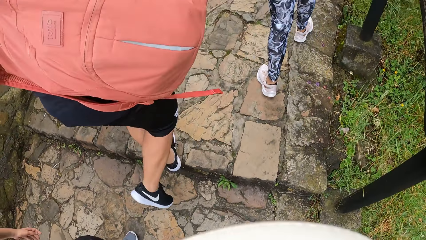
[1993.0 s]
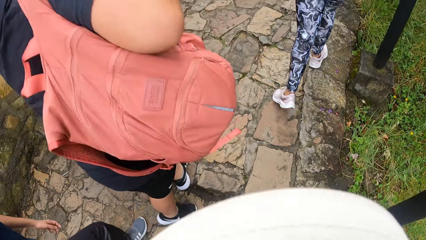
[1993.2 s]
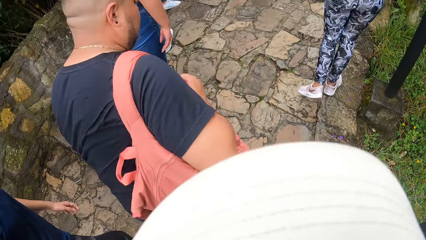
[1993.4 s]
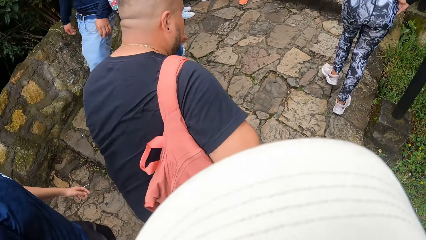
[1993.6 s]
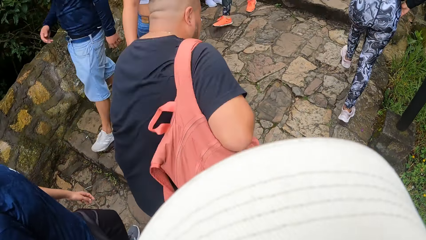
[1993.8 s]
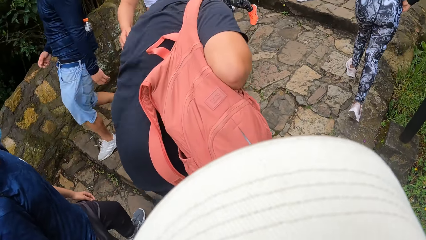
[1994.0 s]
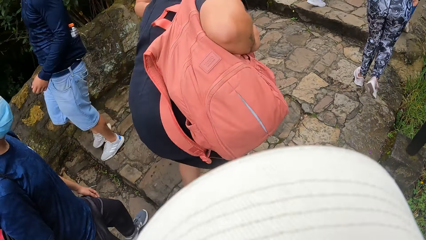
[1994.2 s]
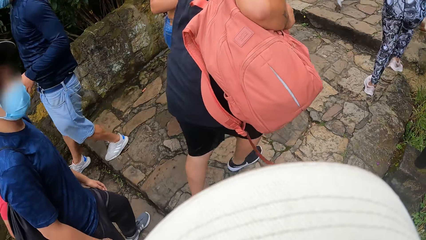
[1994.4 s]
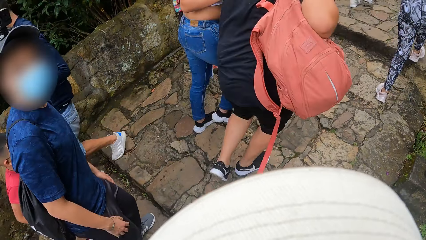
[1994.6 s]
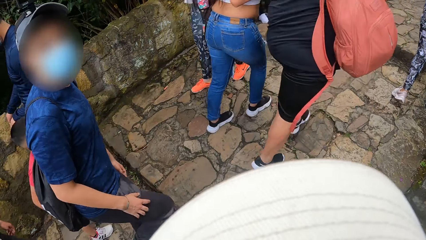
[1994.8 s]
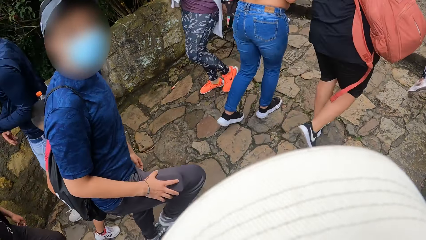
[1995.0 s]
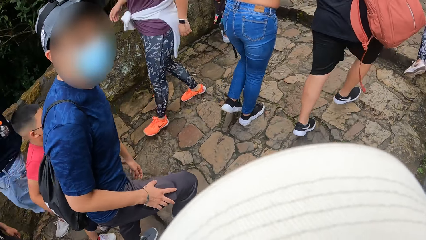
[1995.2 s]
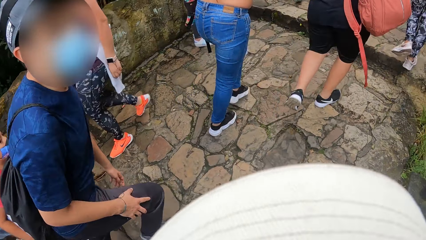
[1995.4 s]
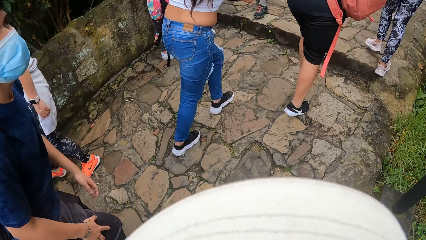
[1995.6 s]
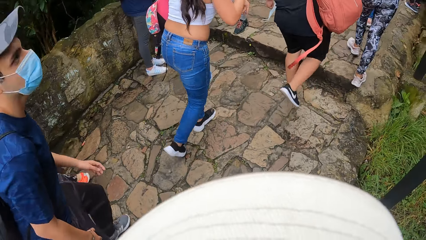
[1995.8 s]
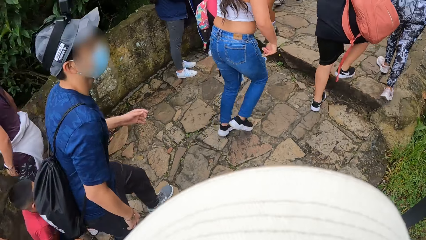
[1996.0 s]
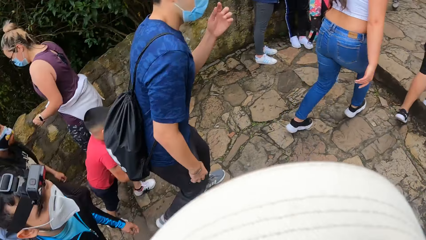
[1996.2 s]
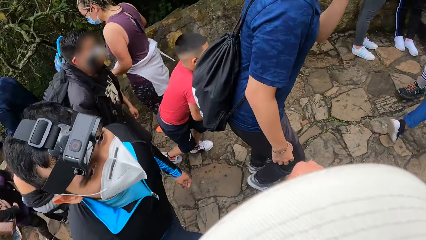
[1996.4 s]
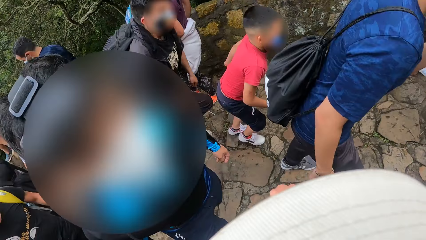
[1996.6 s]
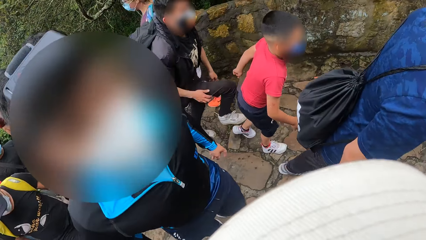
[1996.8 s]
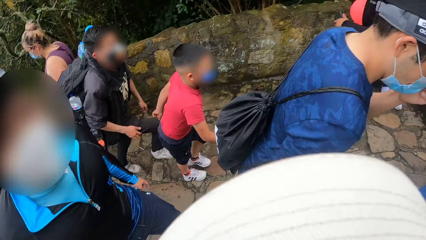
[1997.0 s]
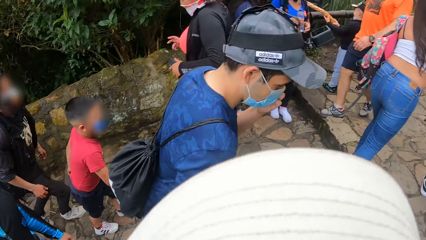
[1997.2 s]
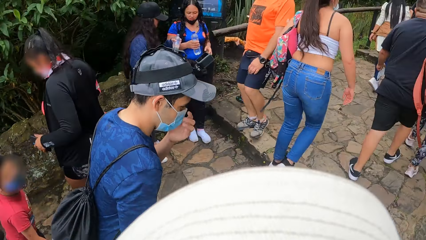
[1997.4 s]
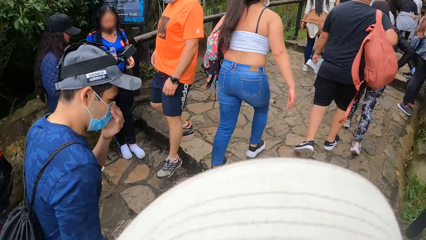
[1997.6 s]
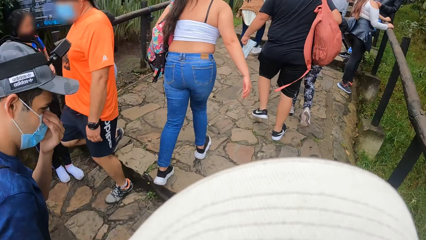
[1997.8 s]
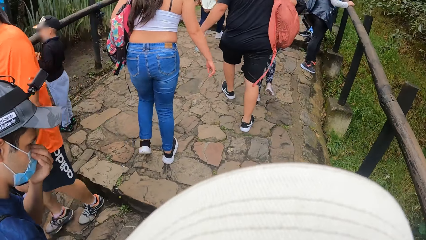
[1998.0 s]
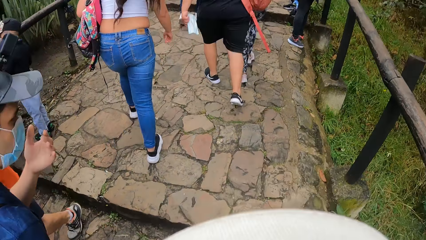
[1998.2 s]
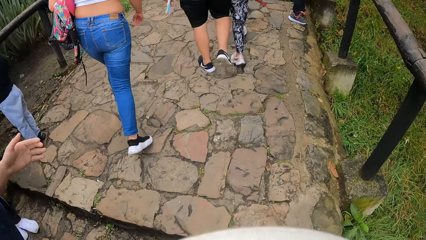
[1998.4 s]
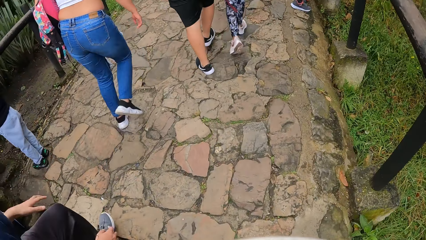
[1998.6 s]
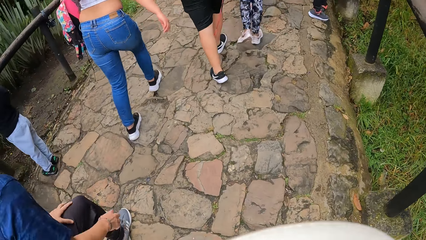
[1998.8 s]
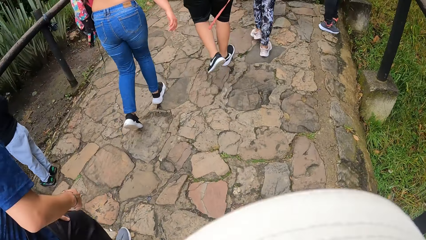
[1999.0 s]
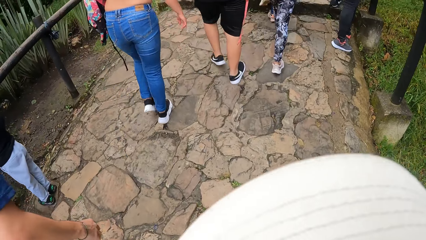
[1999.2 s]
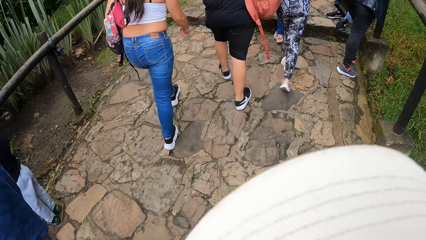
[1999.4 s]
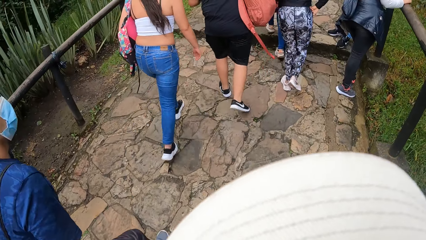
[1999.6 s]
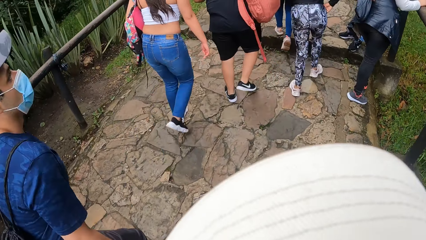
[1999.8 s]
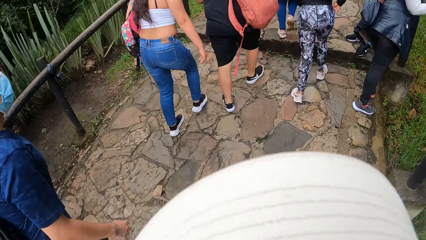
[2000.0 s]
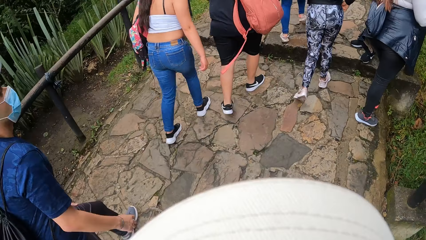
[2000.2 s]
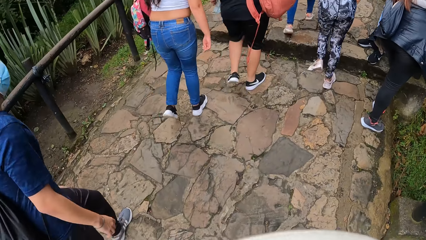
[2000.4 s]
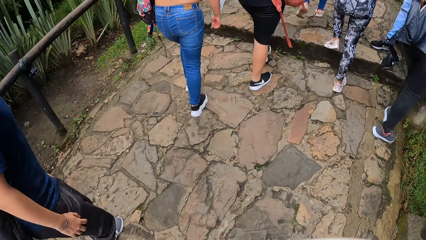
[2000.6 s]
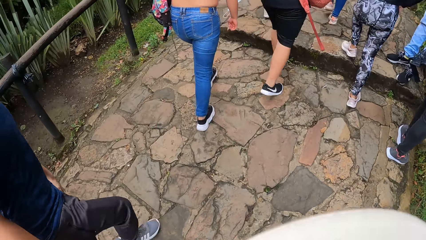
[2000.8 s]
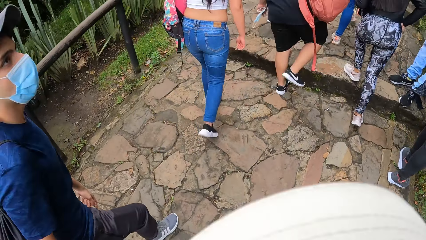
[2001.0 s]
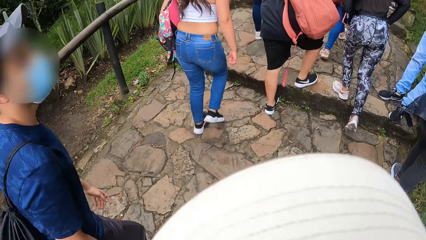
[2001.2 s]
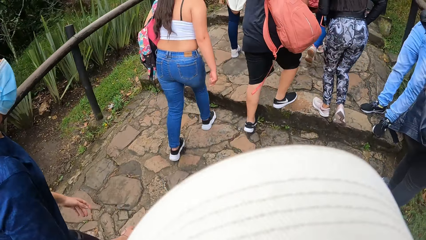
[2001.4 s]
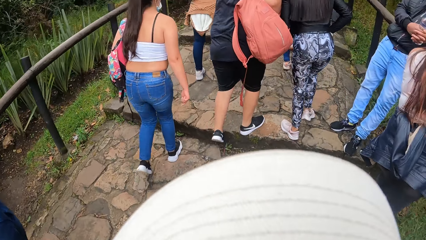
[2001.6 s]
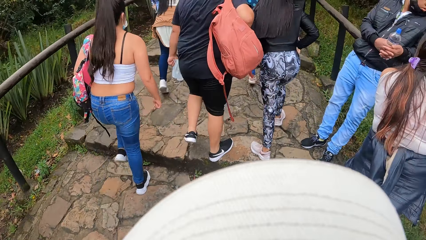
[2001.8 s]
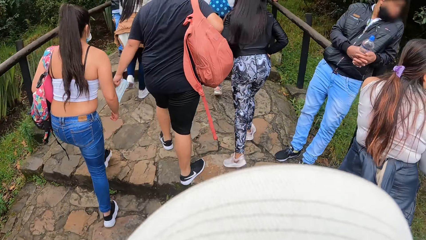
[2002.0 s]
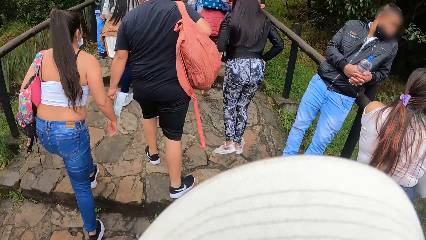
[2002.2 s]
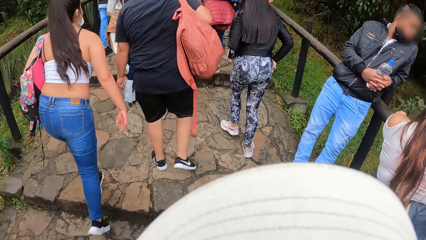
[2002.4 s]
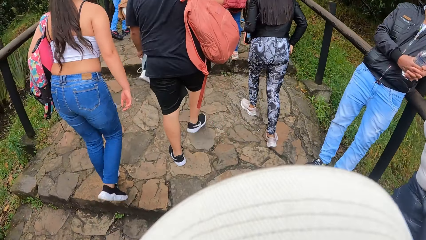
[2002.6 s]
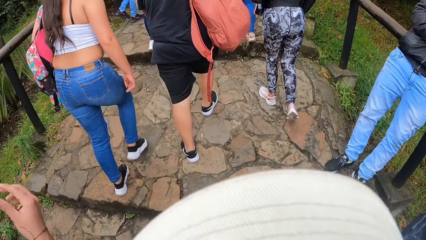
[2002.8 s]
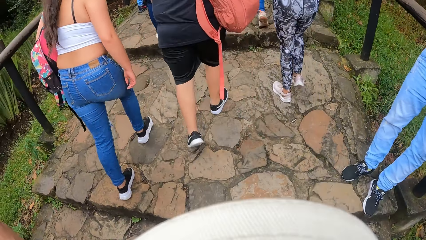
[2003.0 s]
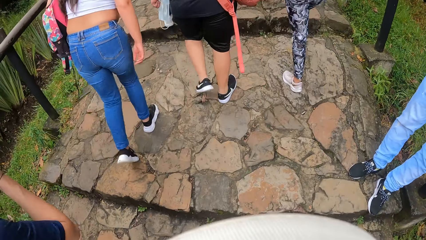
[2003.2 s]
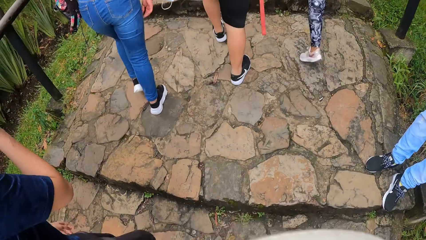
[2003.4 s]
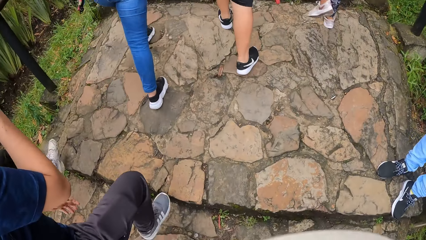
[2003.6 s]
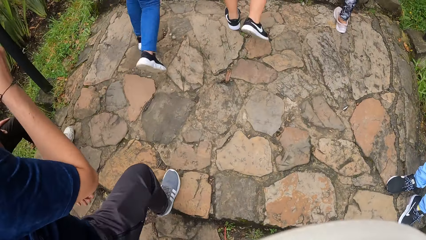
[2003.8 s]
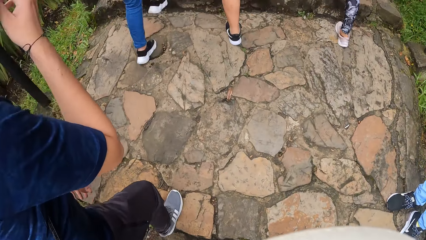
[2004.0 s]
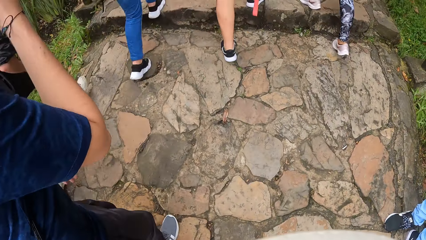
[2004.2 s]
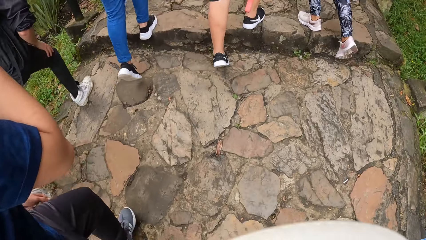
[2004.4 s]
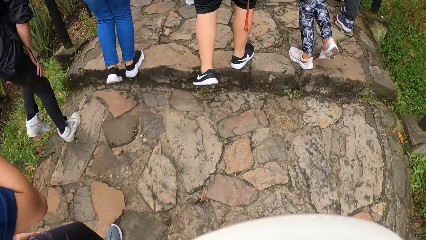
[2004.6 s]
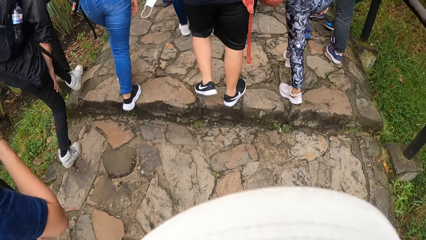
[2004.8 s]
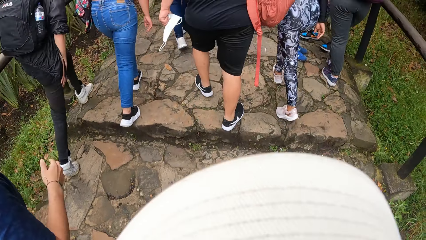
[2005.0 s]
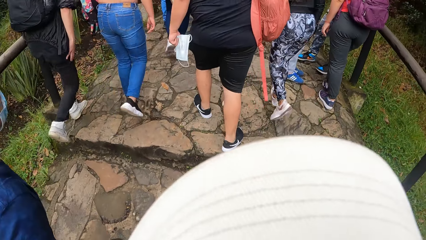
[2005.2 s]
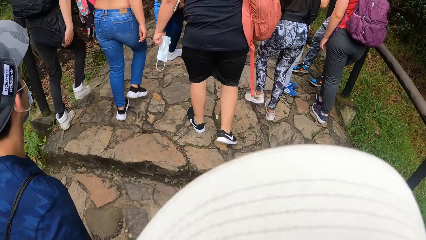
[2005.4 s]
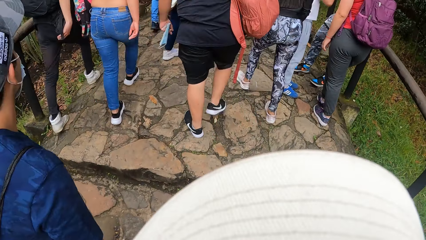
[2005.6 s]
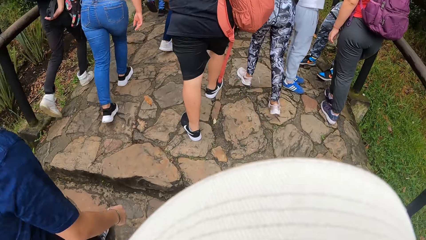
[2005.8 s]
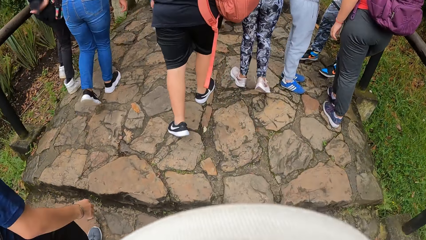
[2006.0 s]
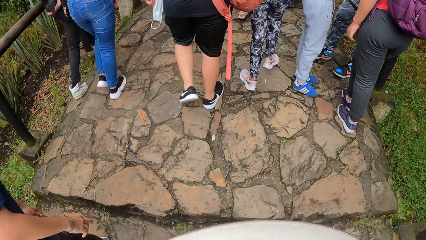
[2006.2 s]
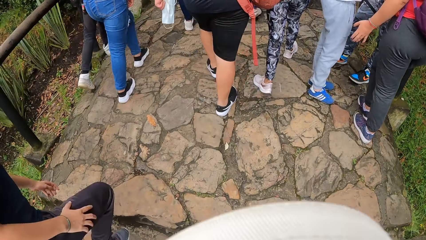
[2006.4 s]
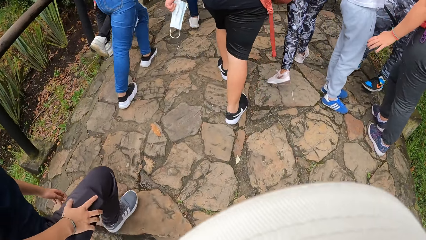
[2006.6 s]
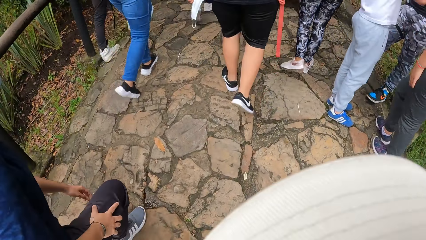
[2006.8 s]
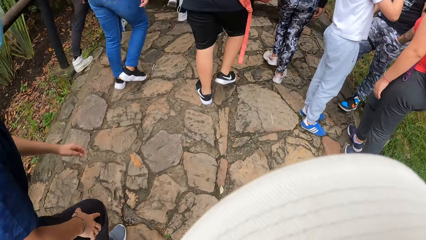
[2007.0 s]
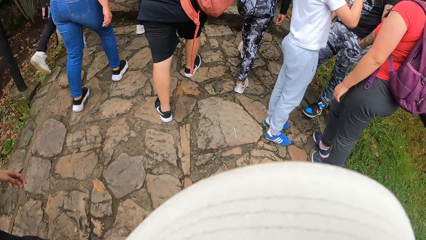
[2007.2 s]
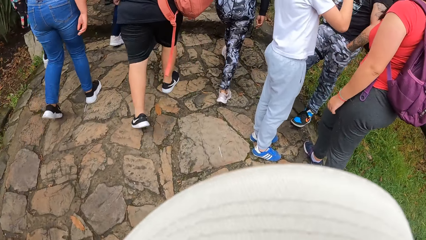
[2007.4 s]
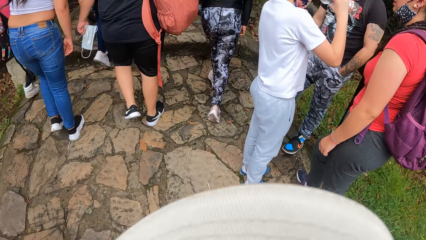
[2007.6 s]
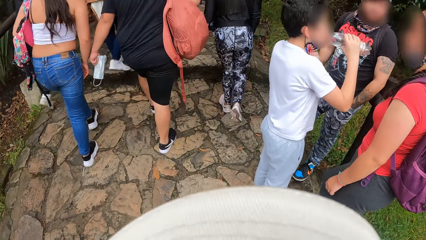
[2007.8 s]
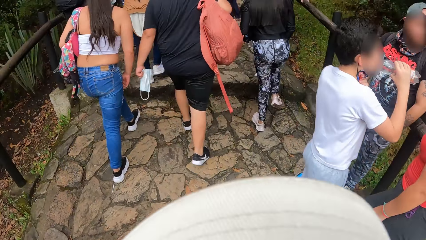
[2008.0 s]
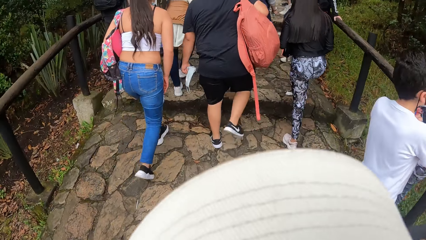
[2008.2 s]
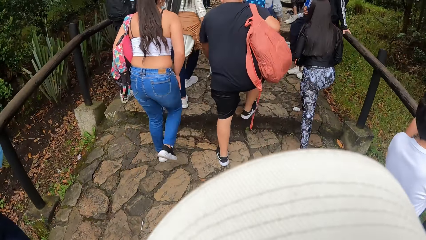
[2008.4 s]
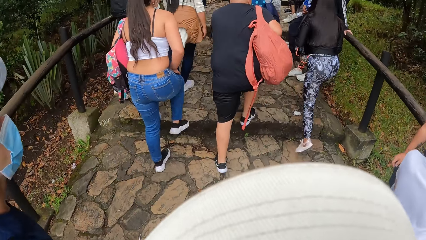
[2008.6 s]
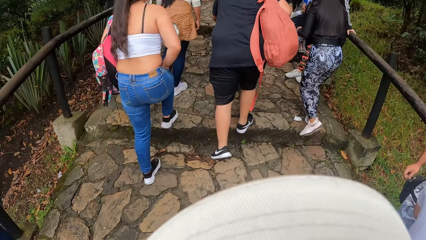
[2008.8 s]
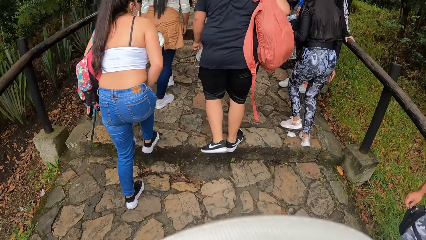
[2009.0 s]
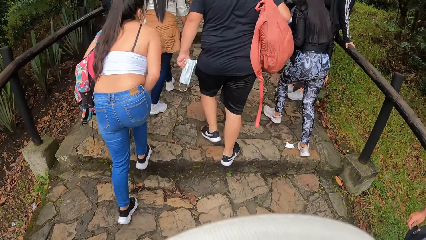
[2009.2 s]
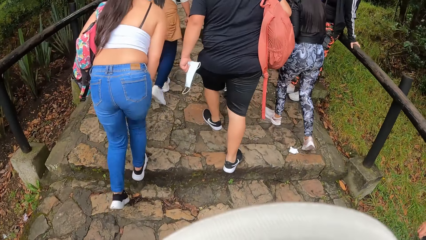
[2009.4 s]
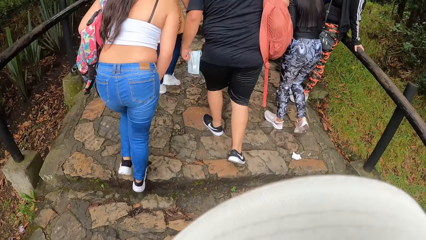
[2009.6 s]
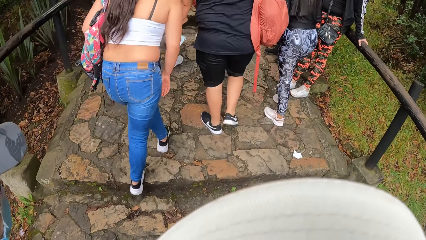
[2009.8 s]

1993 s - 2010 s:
A man lifts a hand. Another man interacts with the camera wearer. Another man walks around. The camera wearer looks around. The first man touches a nose mask on his face with his left hand and lowers a hand.
